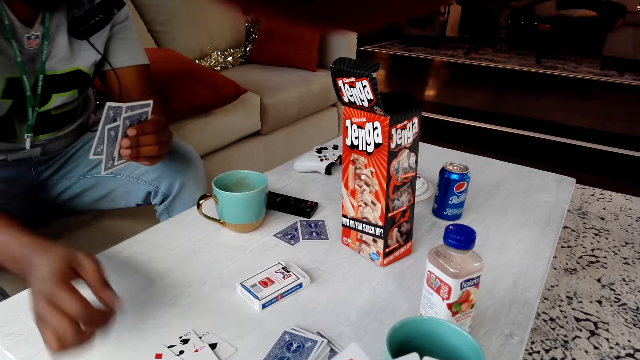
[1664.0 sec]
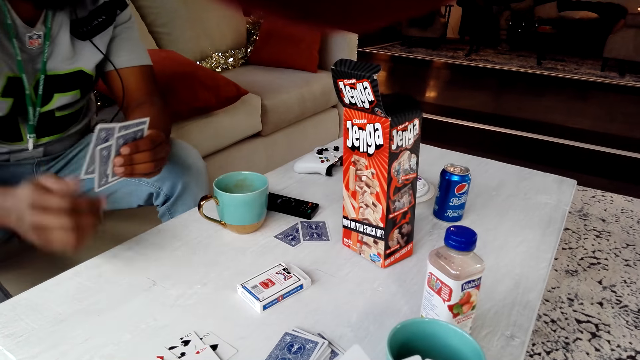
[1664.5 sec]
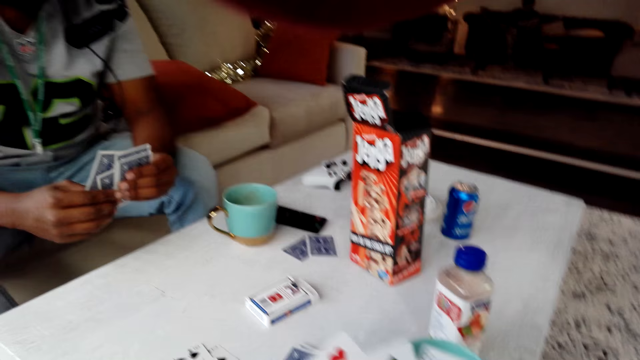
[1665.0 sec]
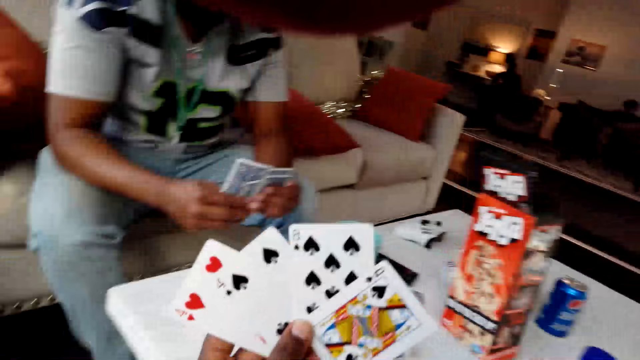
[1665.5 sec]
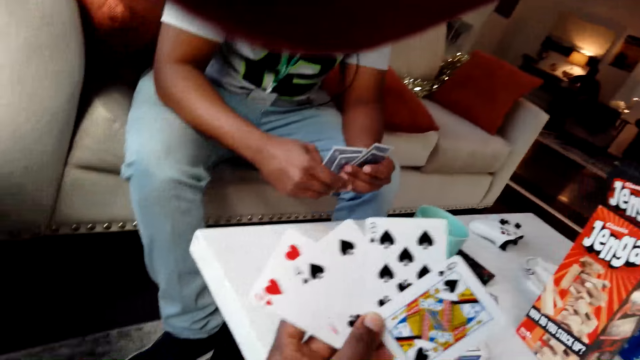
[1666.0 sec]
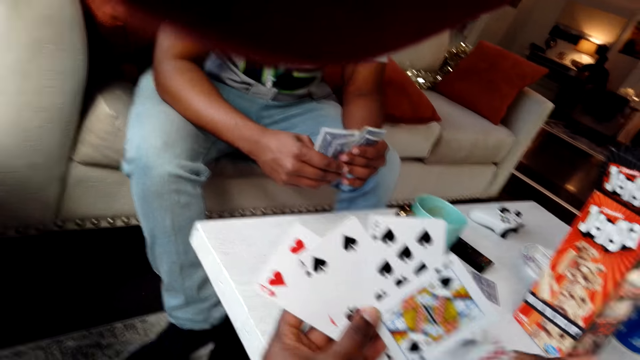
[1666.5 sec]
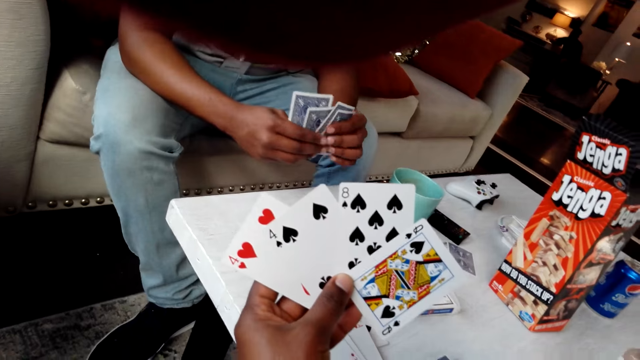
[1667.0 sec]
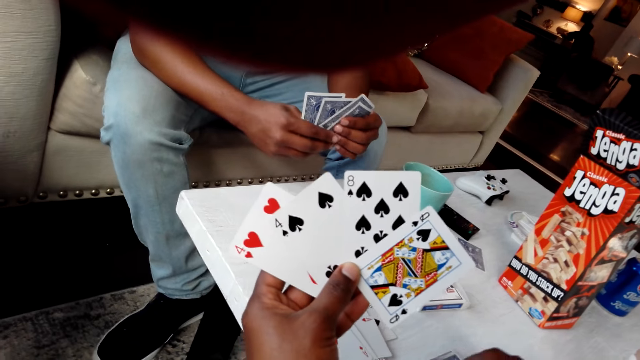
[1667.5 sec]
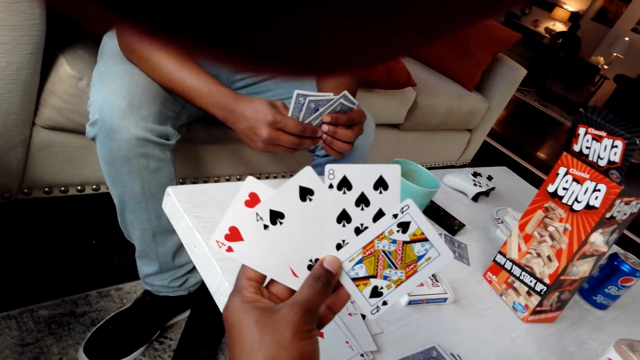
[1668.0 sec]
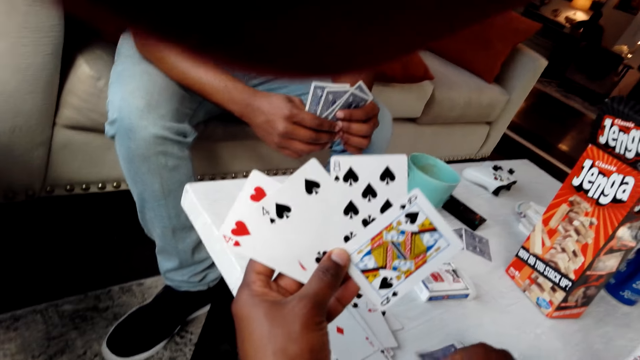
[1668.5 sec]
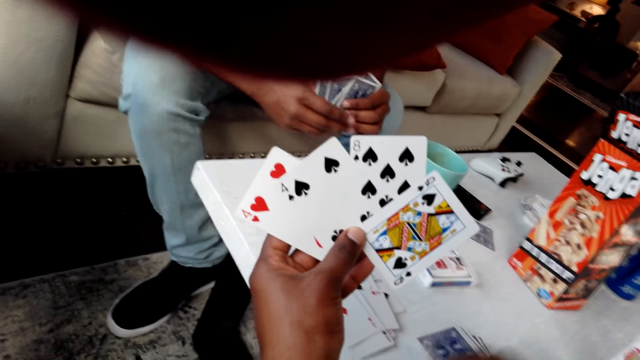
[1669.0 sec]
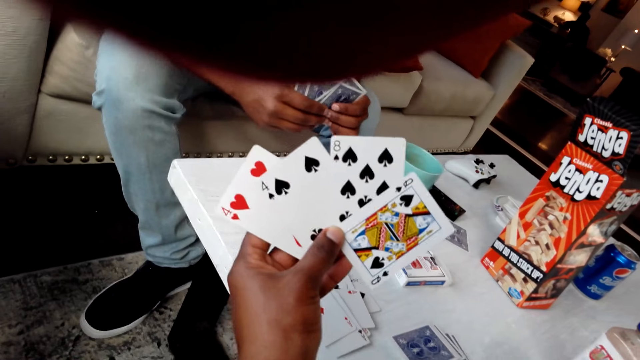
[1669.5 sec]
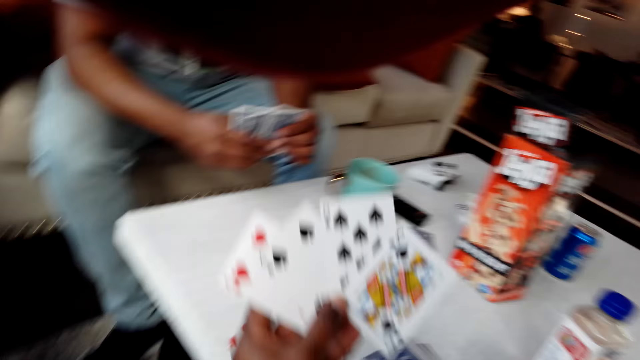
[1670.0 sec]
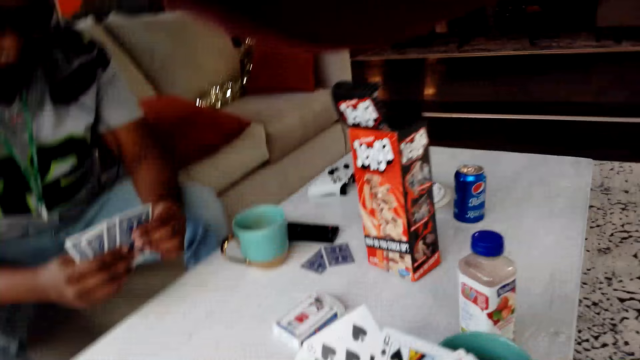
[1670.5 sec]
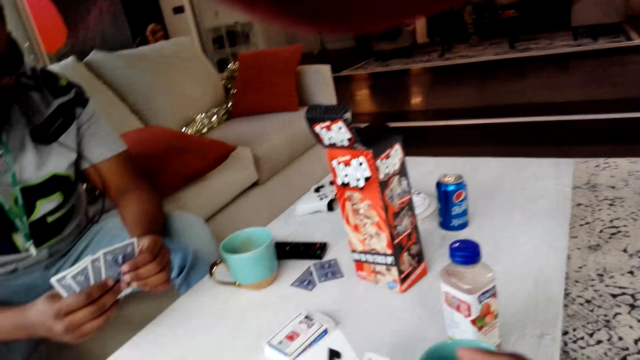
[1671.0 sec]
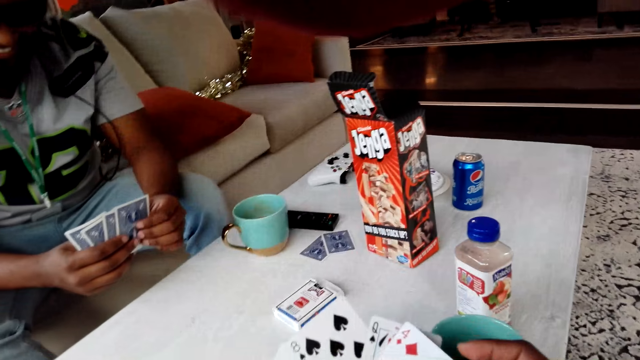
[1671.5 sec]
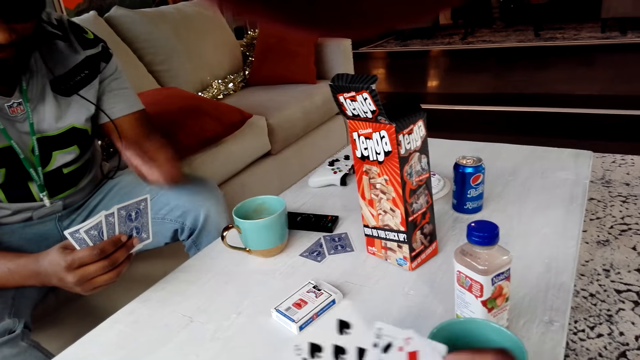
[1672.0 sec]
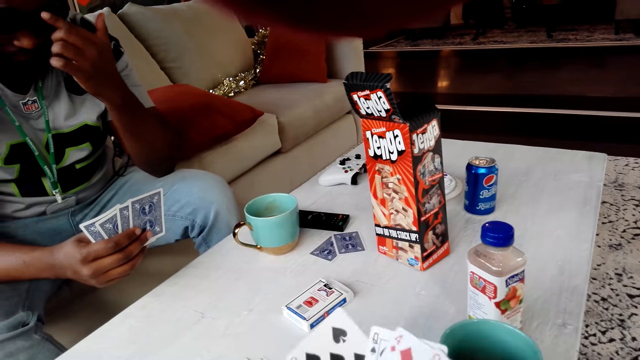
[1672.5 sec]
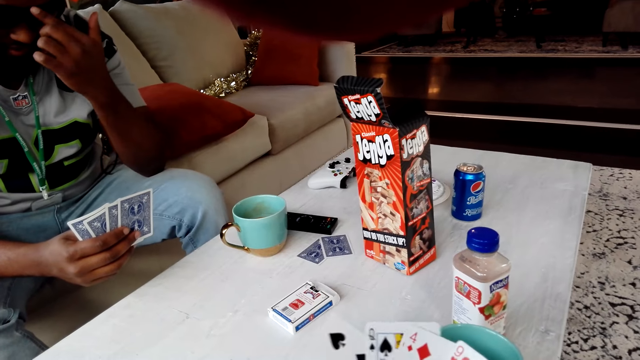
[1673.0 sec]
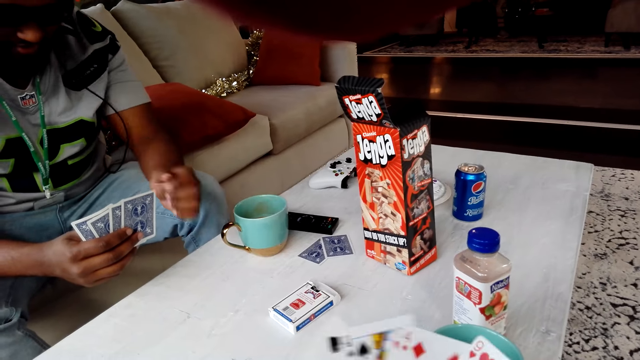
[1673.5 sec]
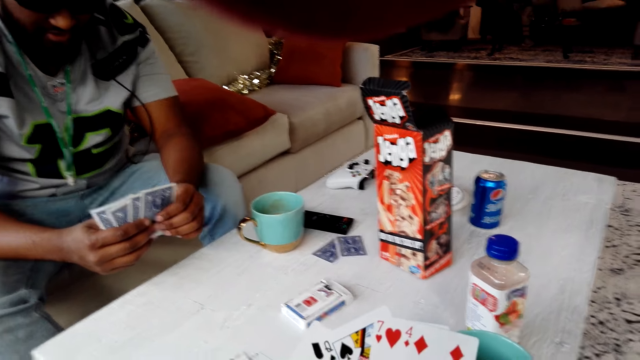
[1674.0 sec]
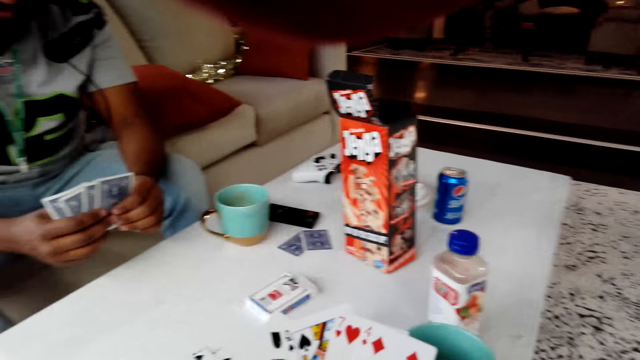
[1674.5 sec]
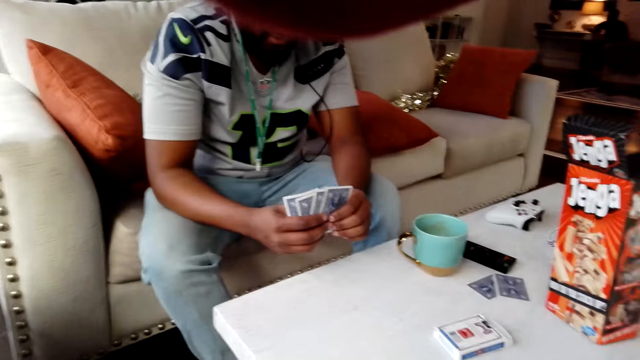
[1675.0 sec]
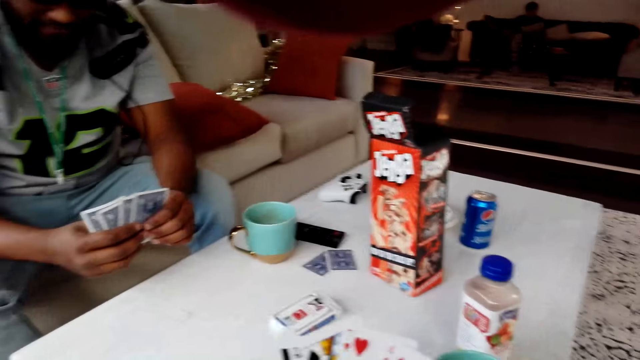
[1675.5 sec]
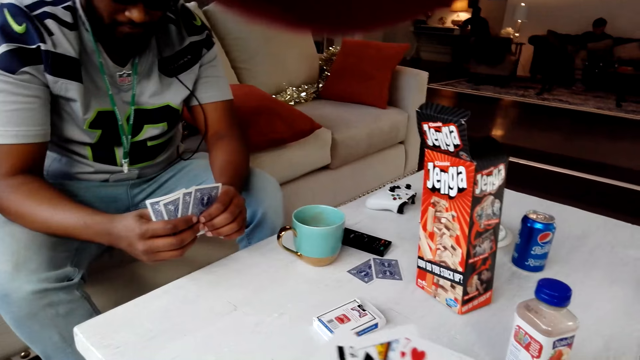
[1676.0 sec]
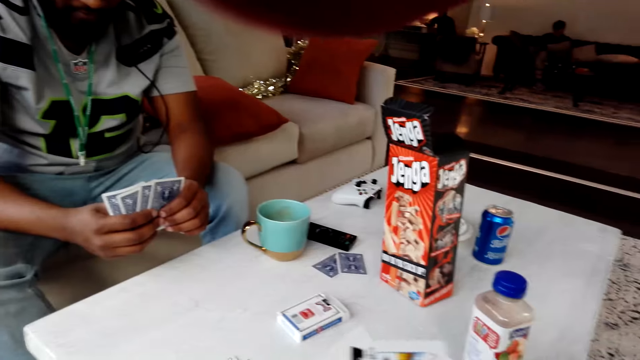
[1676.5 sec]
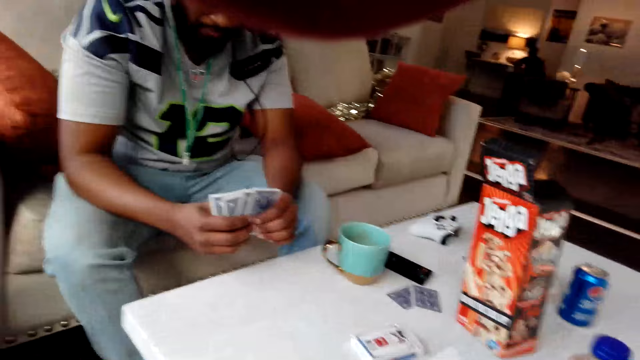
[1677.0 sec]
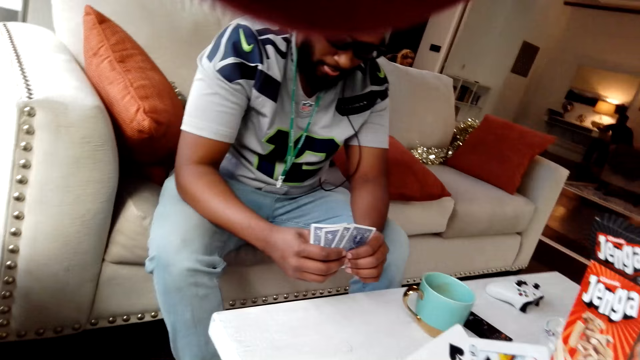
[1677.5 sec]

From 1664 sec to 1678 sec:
A person puts a playing card on the table. The camera wearer touches the playing cards. They look at the cards in hand. They reshuffle the cards.

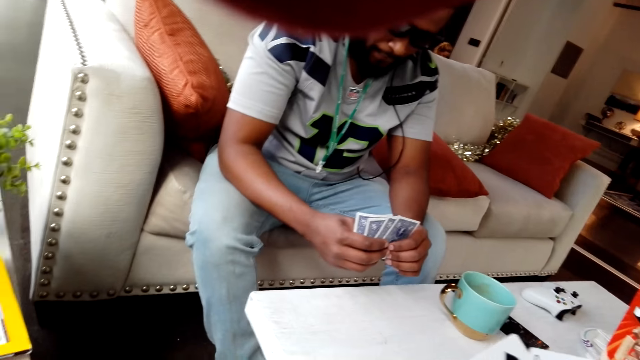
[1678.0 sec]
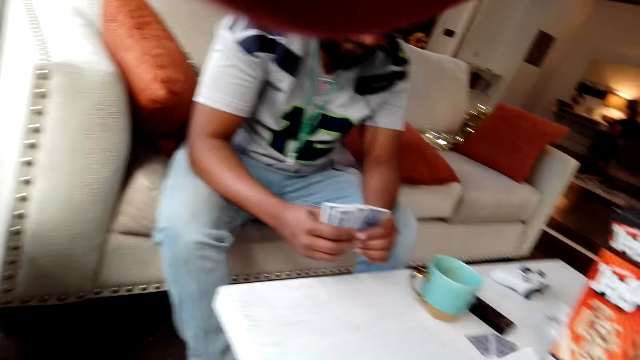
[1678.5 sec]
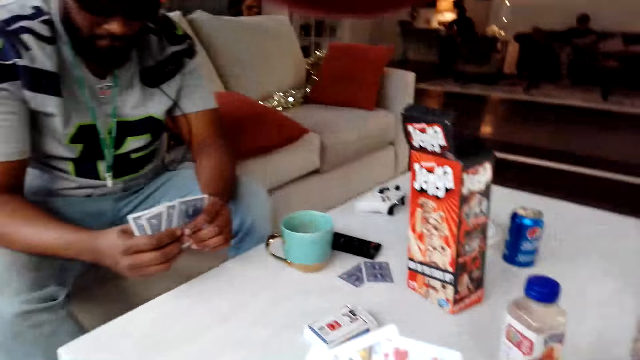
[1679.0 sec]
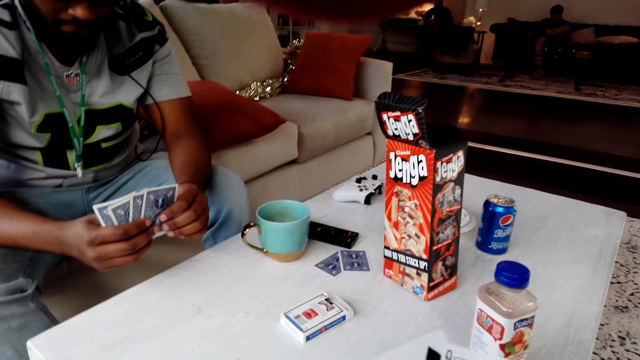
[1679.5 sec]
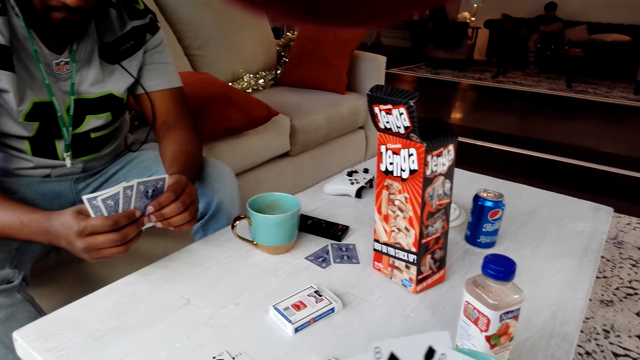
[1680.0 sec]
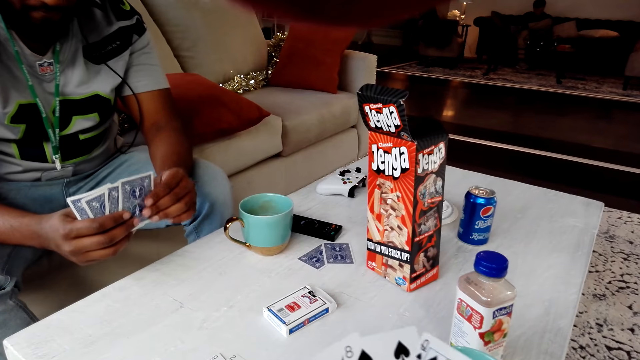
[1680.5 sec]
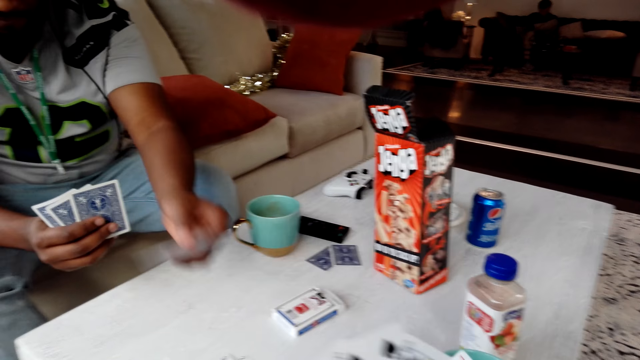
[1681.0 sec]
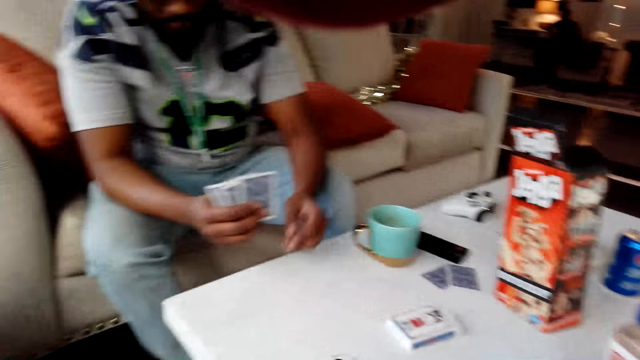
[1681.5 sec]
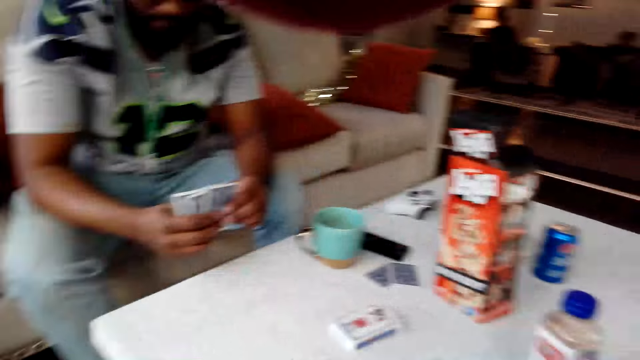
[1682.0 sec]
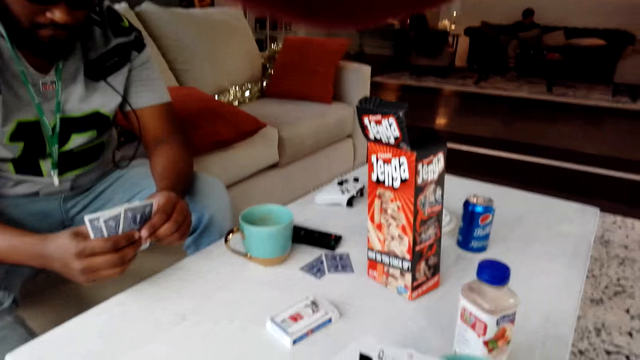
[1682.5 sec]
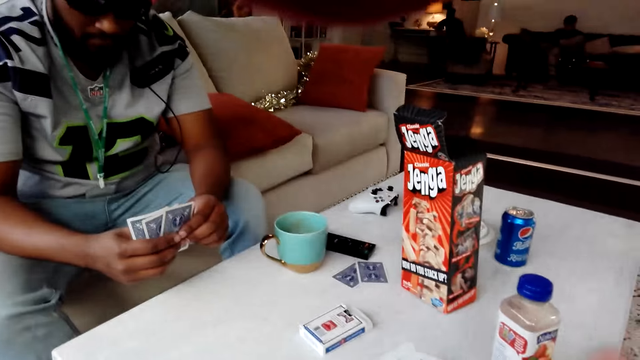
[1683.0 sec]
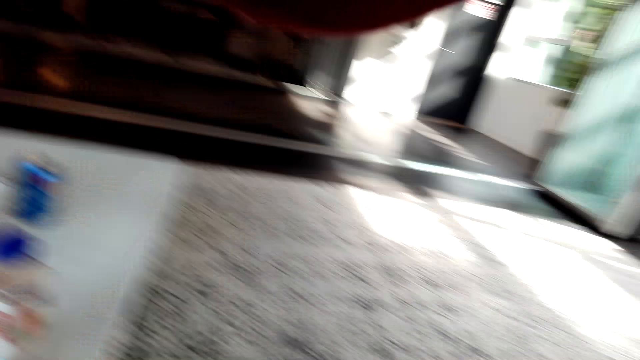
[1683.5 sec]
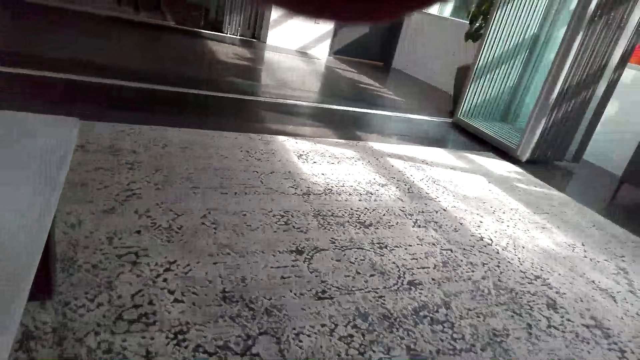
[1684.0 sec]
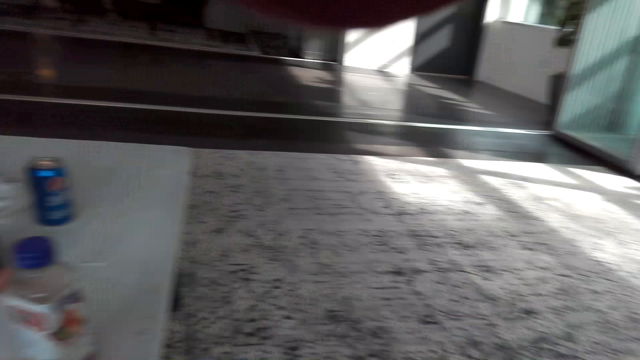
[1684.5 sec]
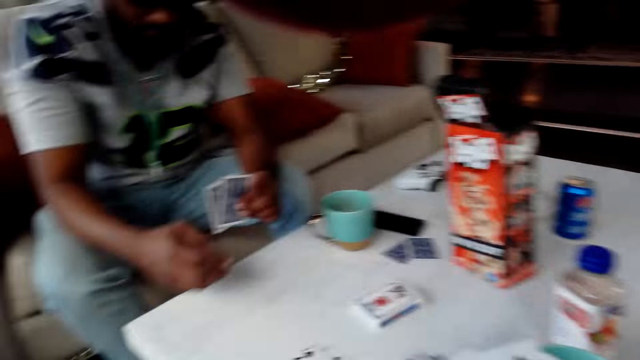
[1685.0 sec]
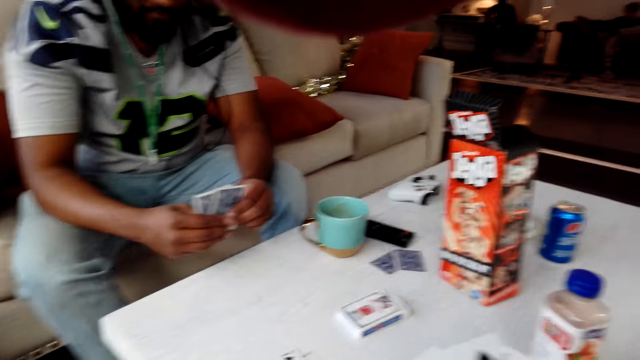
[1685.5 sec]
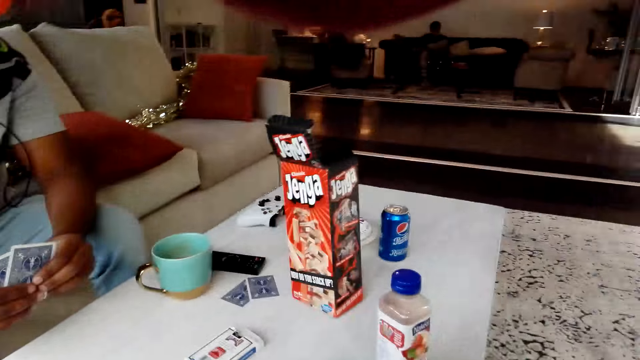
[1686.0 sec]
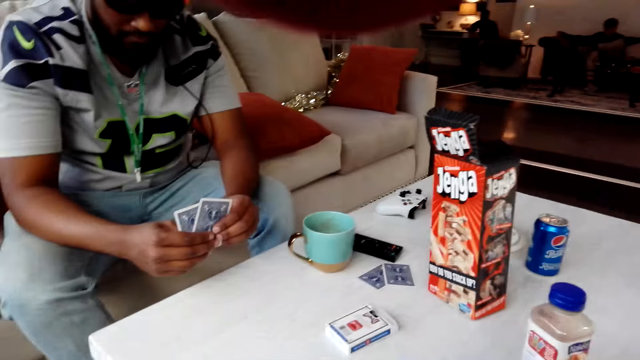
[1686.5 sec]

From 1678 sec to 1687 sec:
A person puts a playing card on the table. The camera wearer looks around the house.
